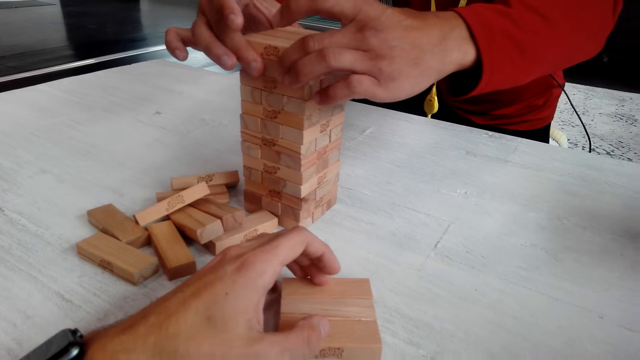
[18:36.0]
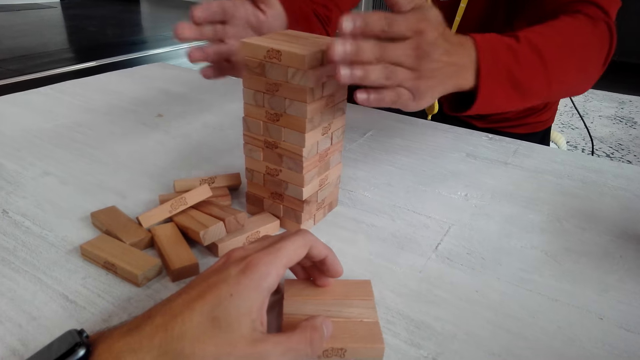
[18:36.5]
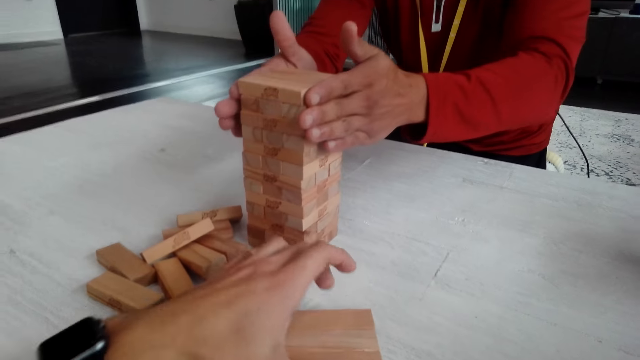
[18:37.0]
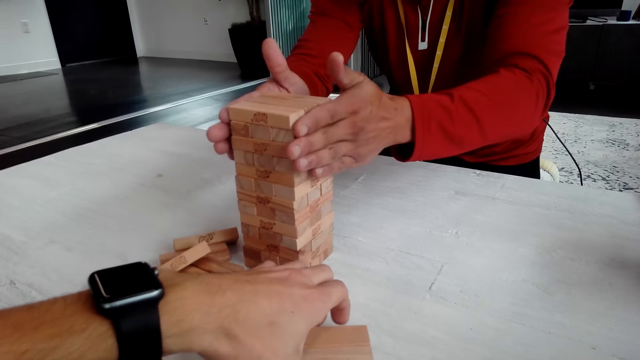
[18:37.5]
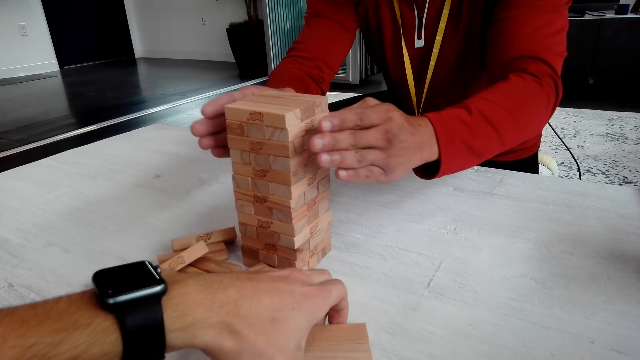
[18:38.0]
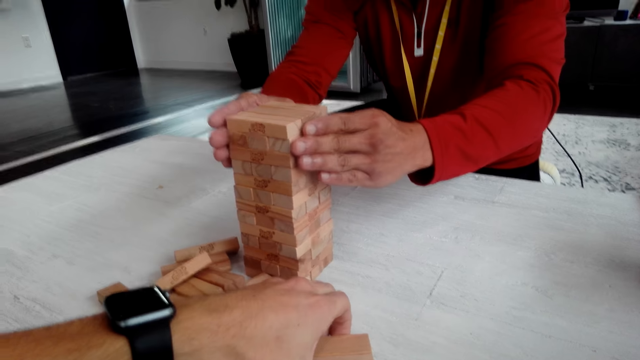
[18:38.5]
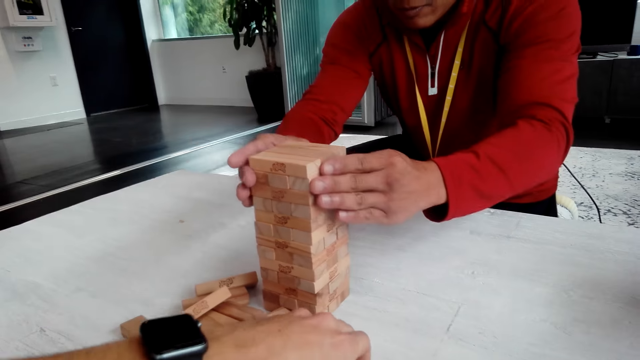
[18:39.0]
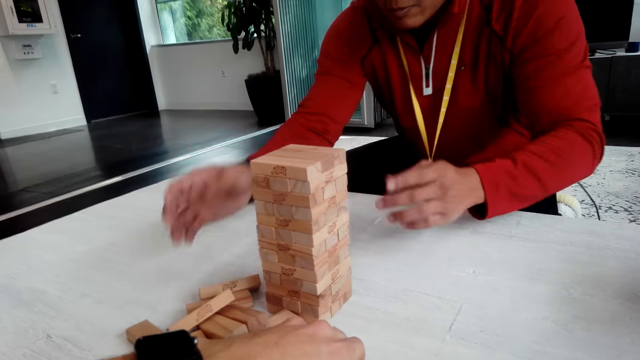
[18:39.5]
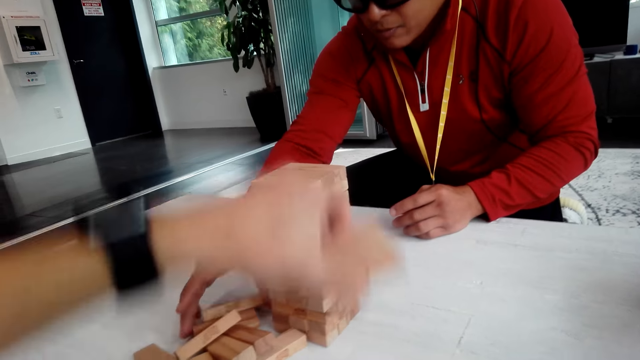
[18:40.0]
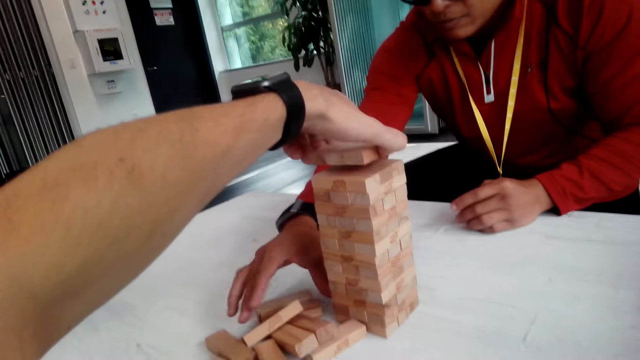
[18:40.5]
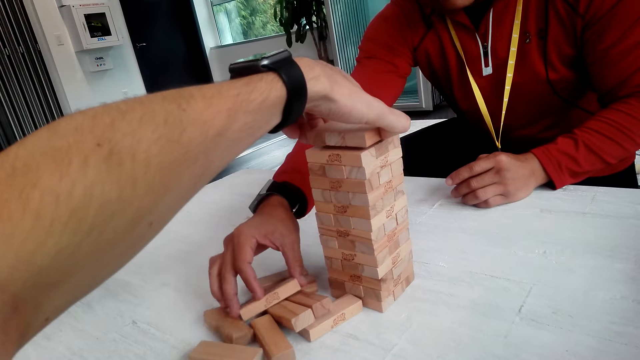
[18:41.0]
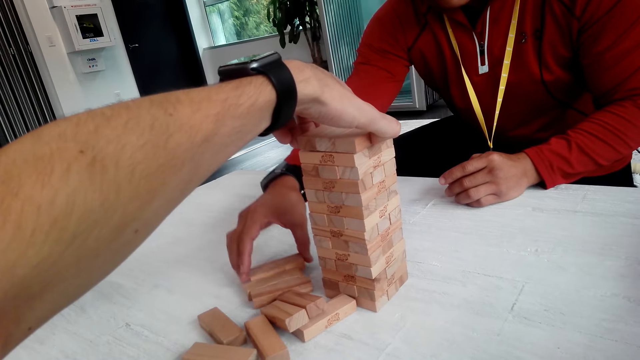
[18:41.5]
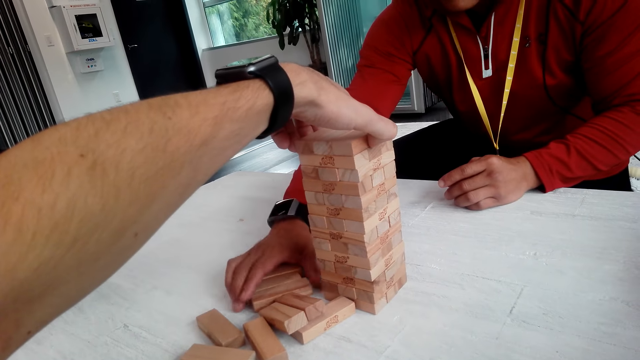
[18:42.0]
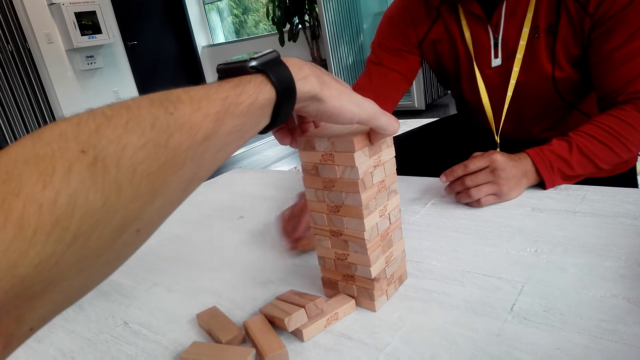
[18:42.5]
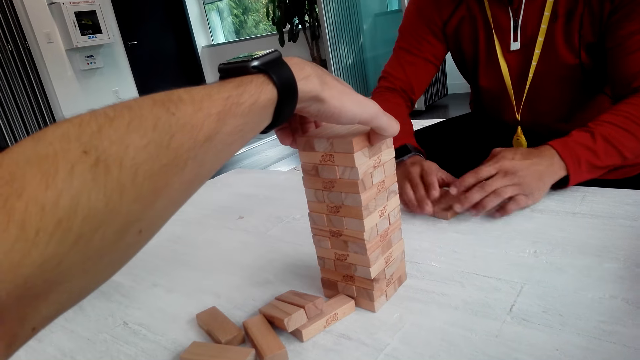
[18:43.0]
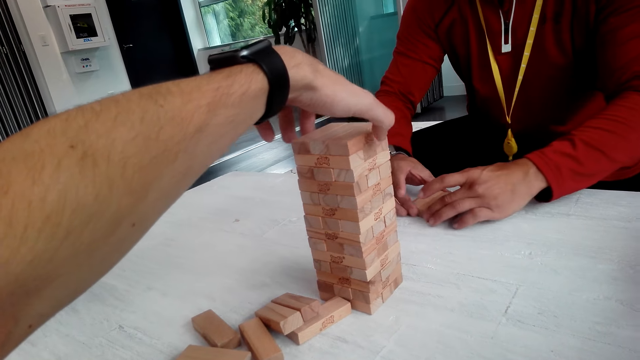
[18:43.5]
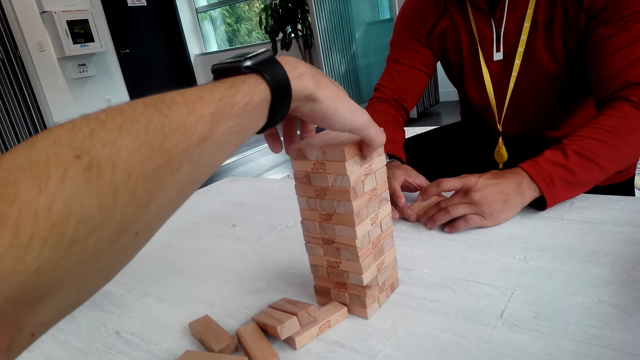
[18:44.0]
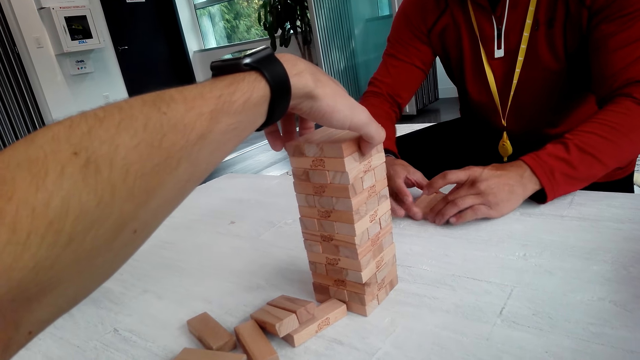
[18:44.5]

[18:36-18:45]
A man puts the wooden blocks or jenga on top of each other. The camera wearer holds the jenga. The man aligns the jenga and picks up the jenga. The camera wearer puts the wooden blocks on top of each other. The man pulls the jenga and aligns the jenga on the other jenga.

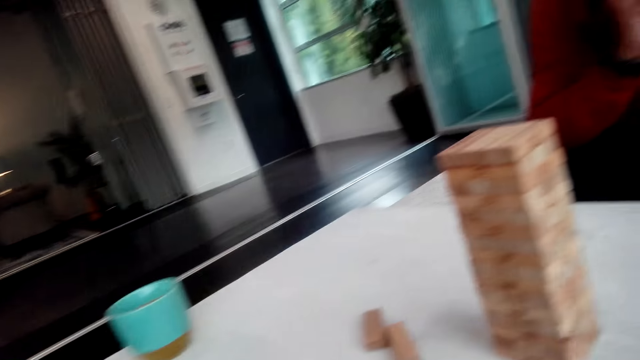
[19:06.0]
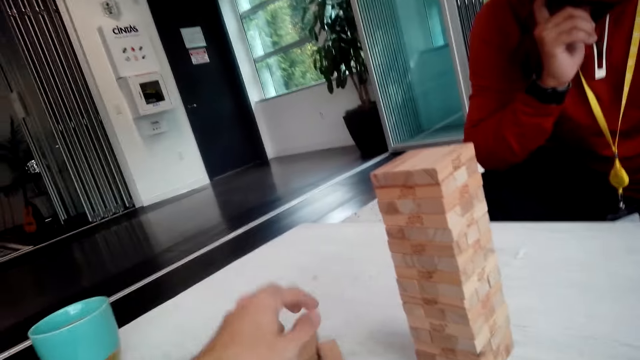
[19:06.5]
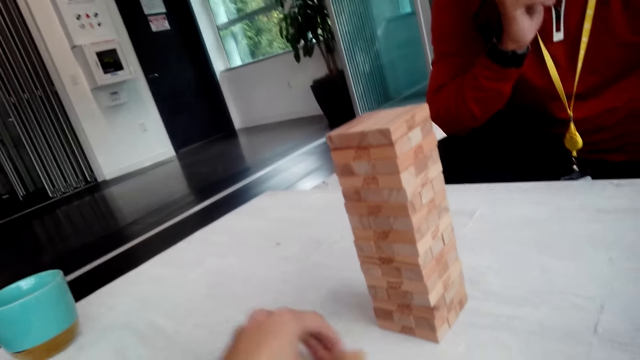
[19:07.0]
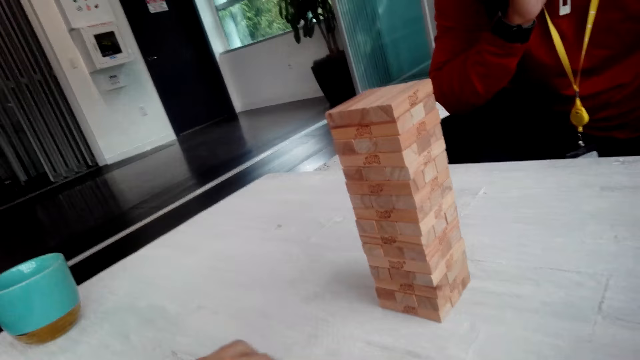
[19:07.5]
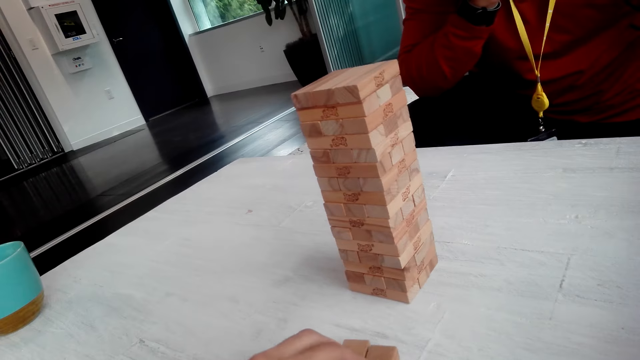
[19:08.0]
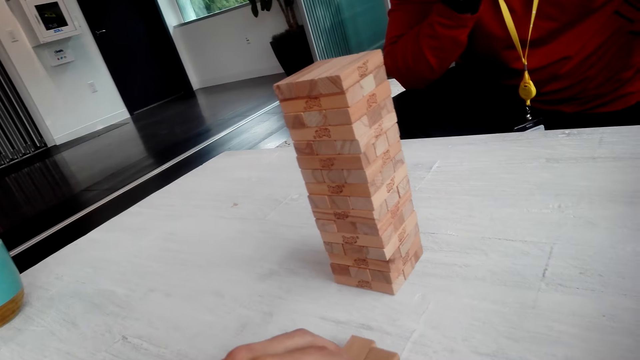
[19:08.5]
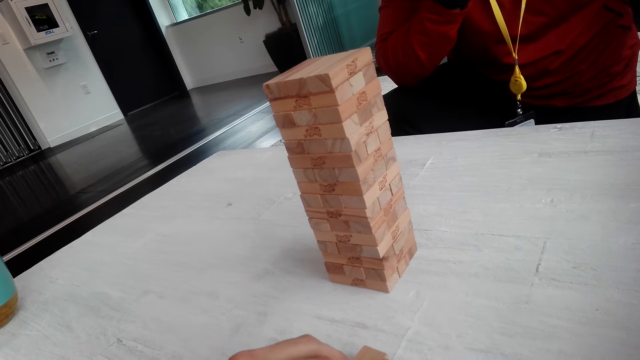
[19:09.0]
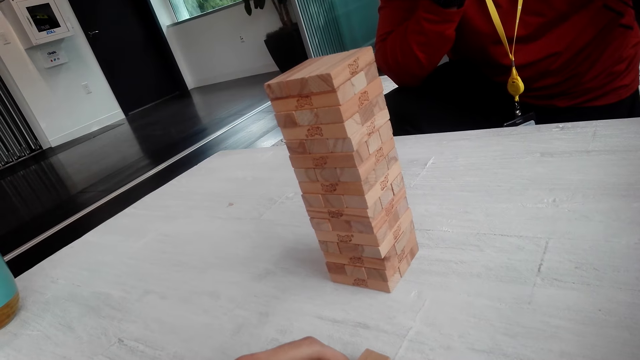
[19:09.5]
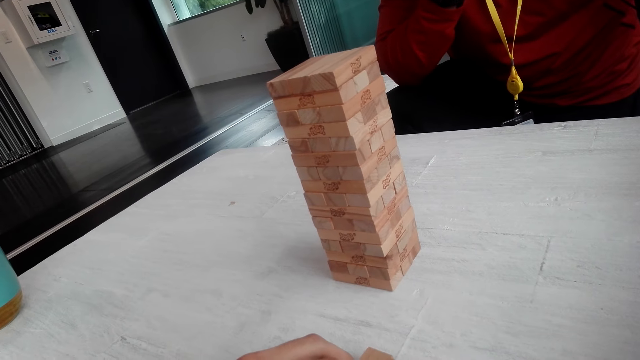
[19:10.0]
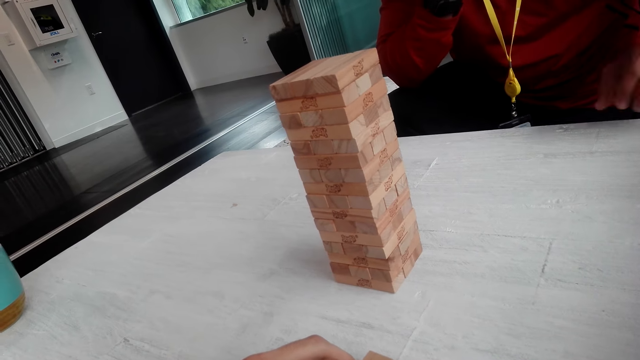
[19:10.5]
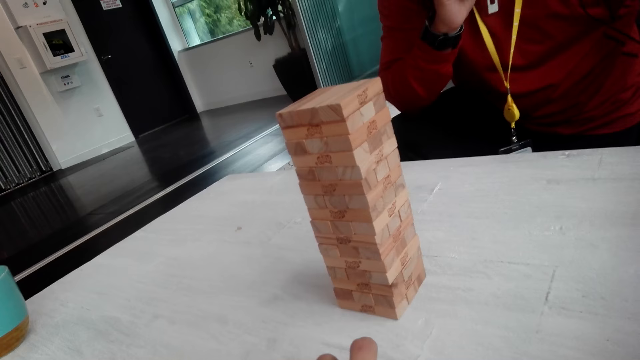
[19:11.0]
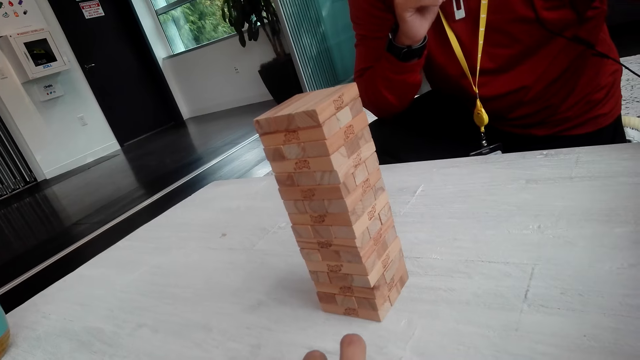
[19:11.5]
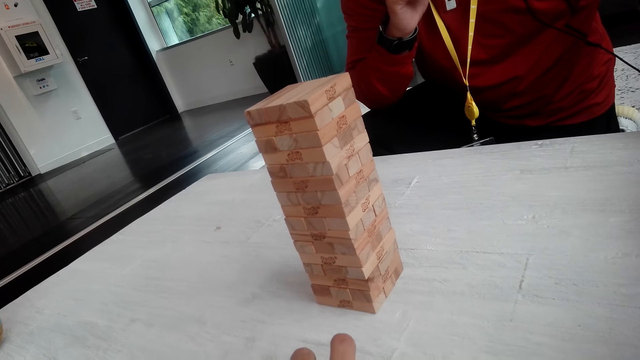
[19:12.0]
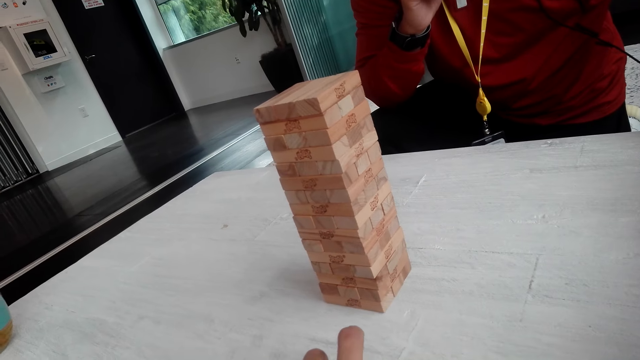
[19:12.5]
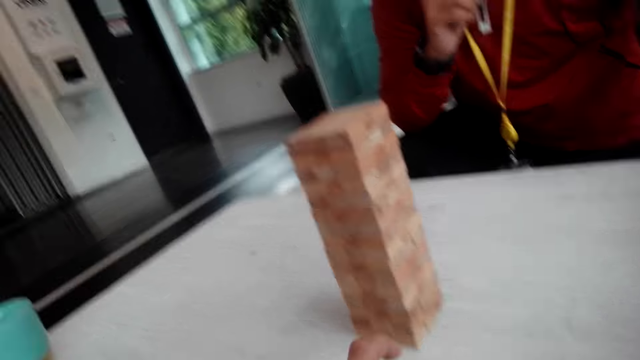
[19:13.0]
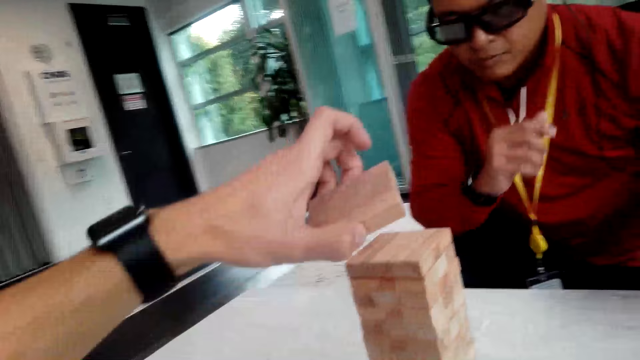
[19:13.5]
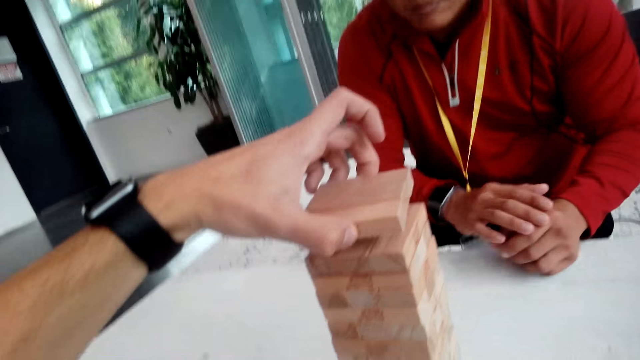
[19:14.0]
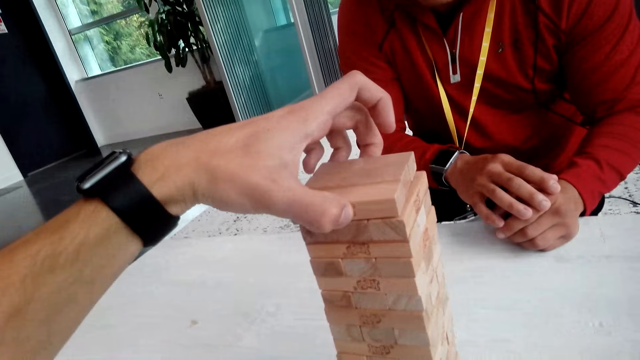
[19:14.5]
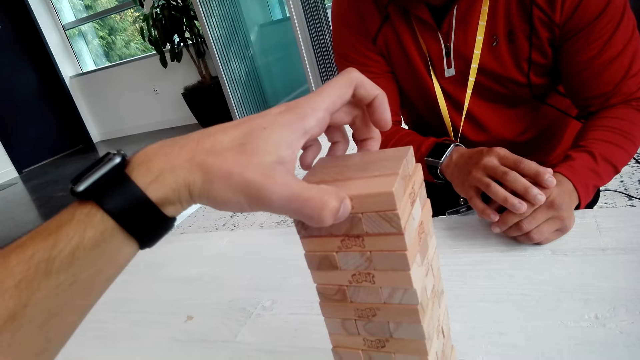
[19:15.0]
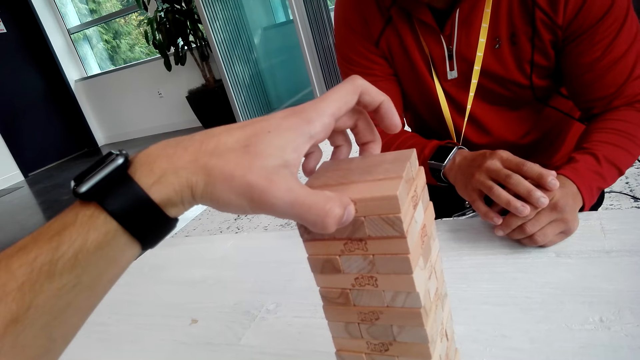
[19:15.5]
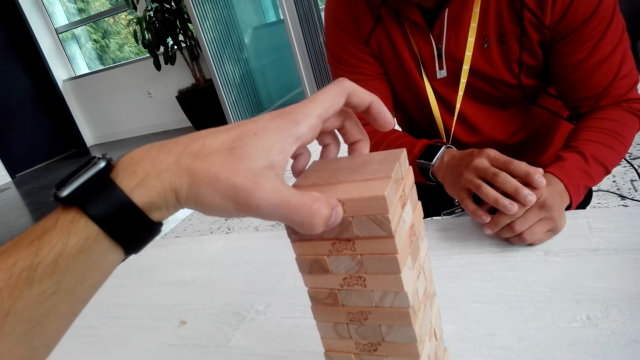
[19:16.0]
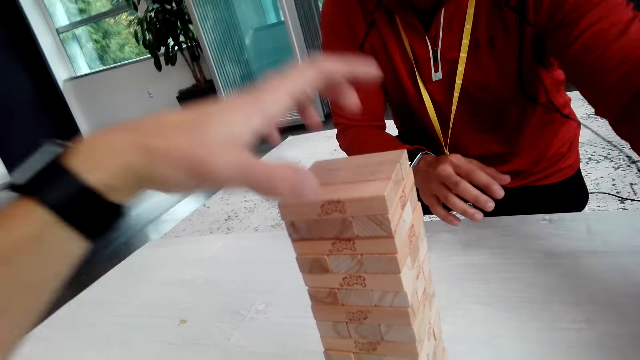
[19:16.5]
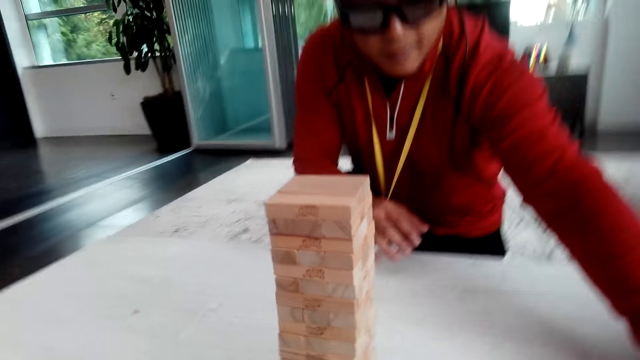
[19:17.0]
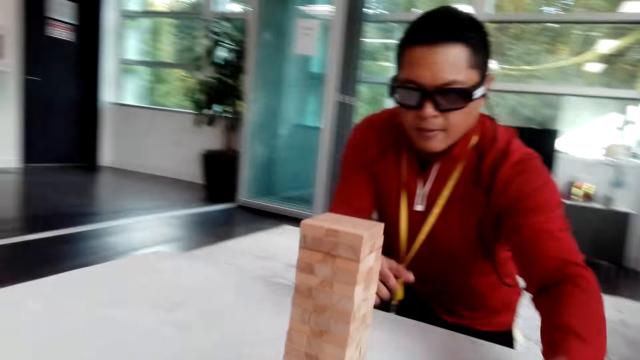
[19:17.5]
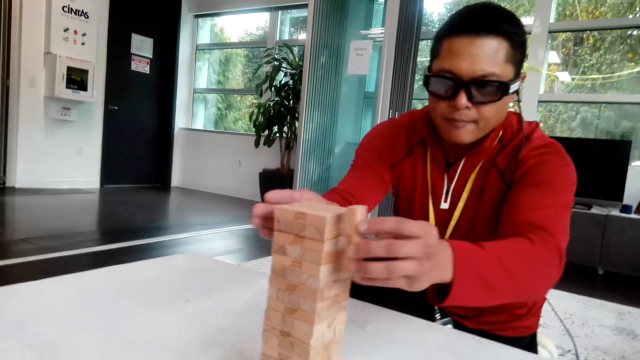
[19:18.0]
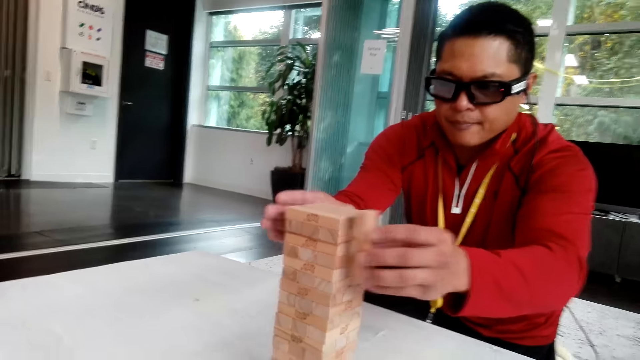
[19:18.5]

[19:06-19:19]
The camera wearer drags the wooden blocks or jenga on the table. They align the jenga. They put the wooden blocks on top of each other. A man aligns the wooden blocks.
